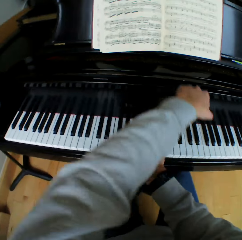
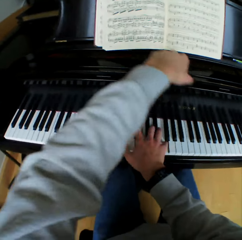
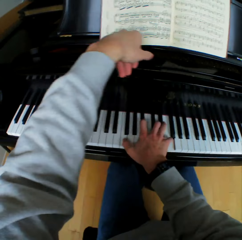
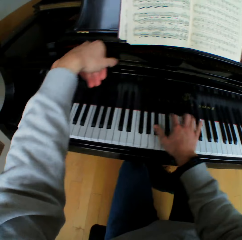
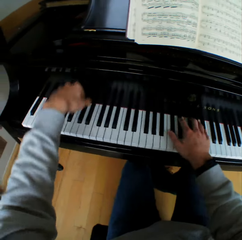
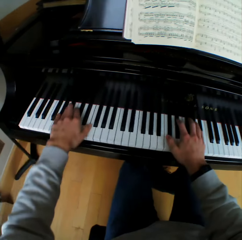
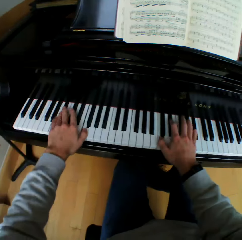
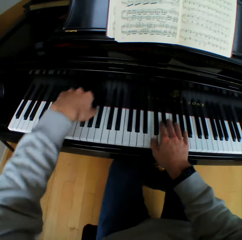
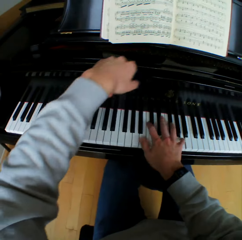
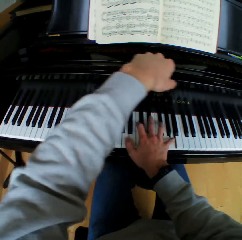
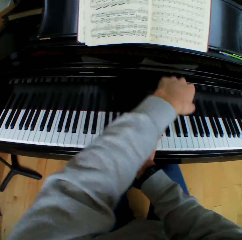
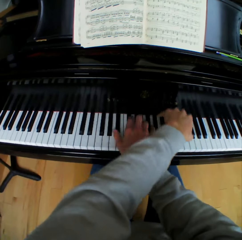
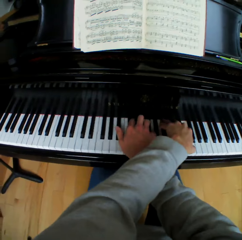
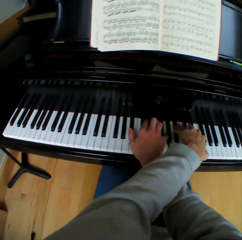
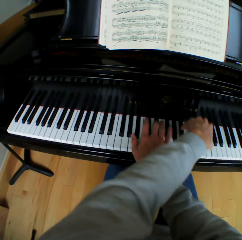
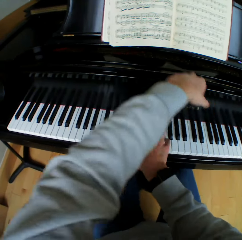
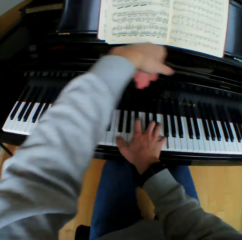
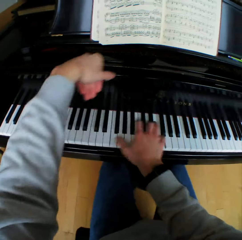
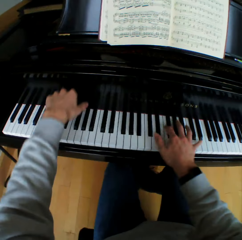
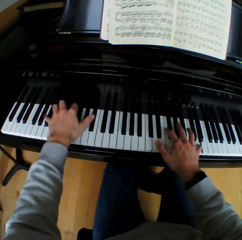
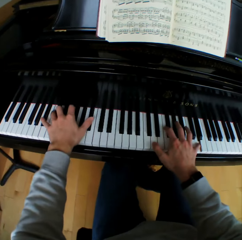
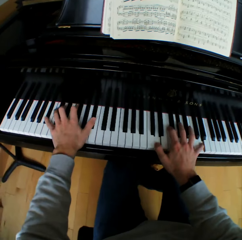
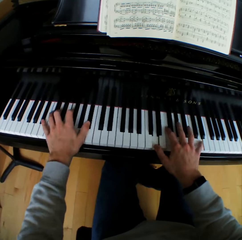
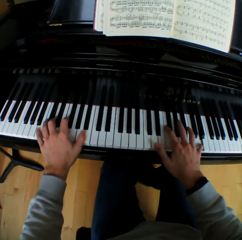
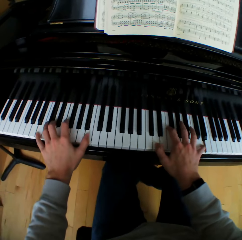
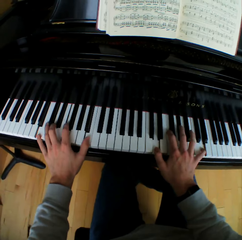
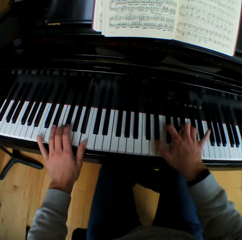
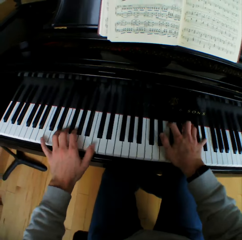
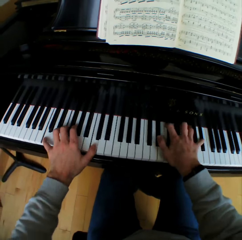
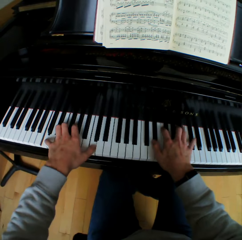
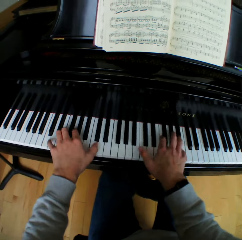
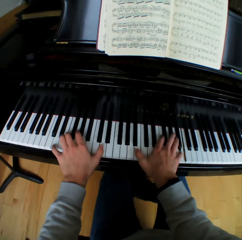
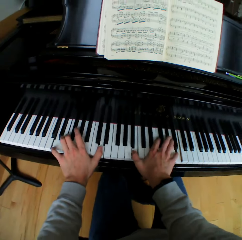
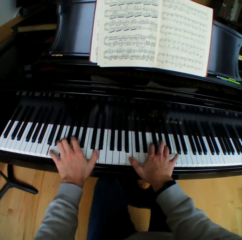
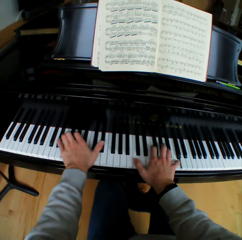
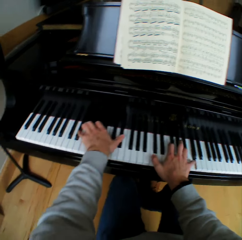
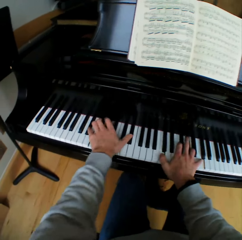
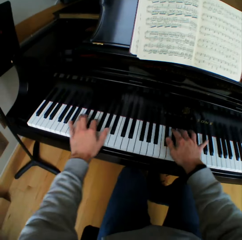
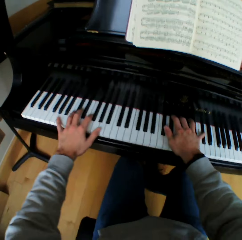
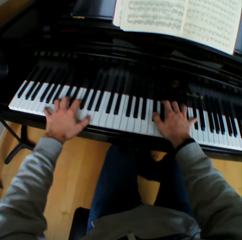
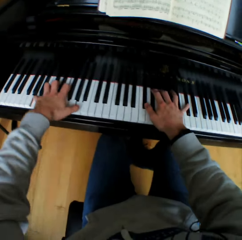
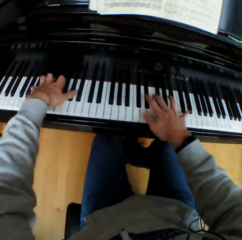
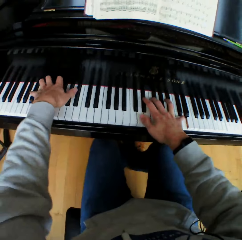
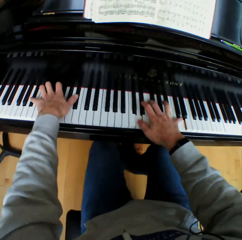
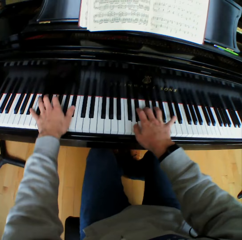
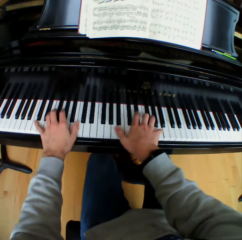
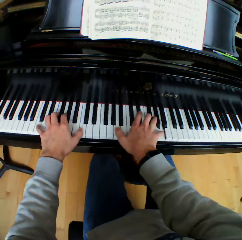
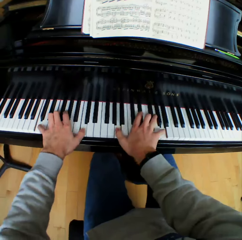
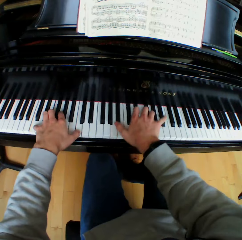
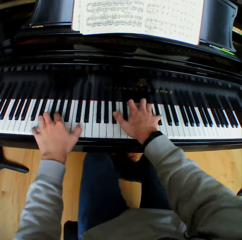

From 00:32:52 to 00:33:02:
The camera wearer lifts his left hand across the right hand. He plays the piano with both hands. He lifts his left hand across the right hand. He plays the piano with both hands. He lifts his left hand across the right hand. He plays the piano with both hands.

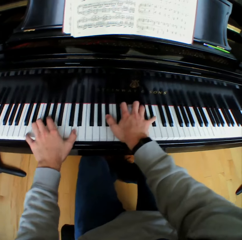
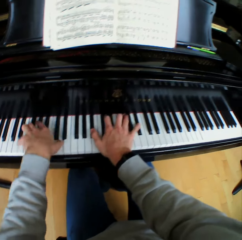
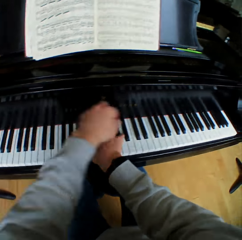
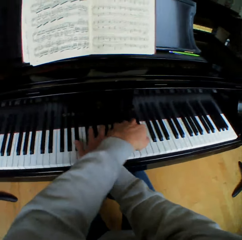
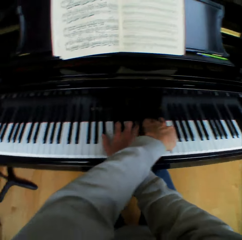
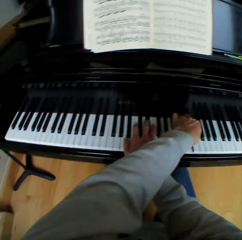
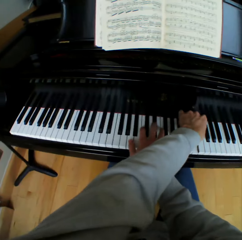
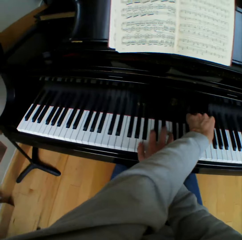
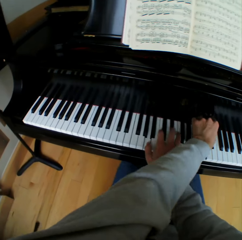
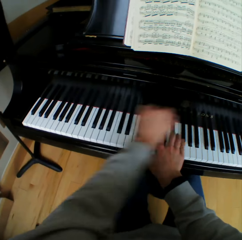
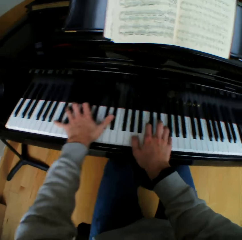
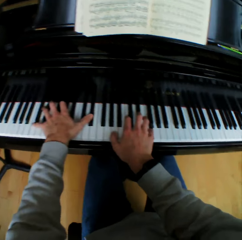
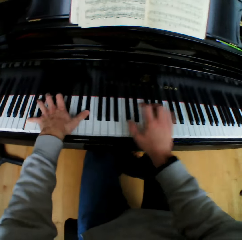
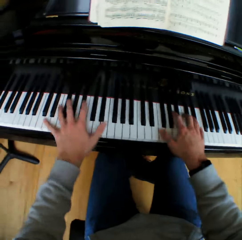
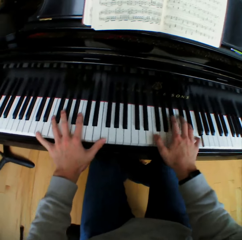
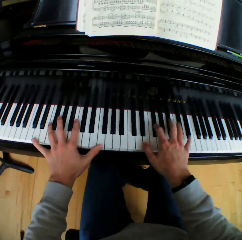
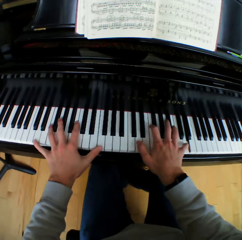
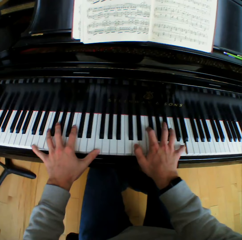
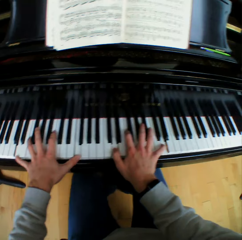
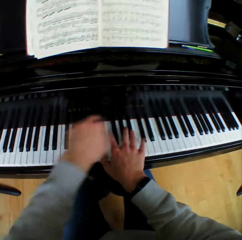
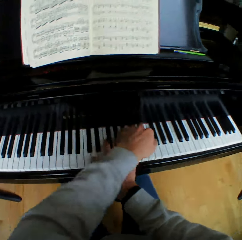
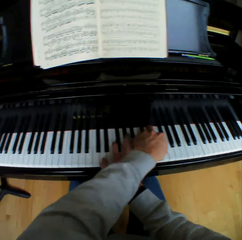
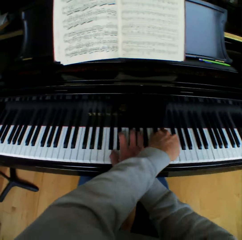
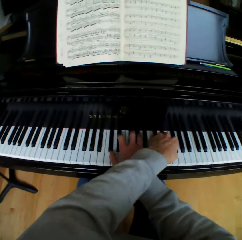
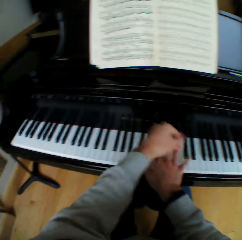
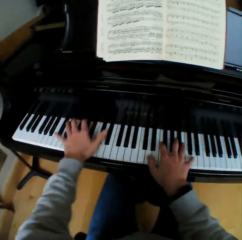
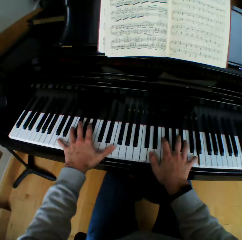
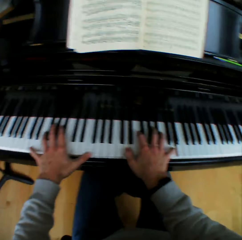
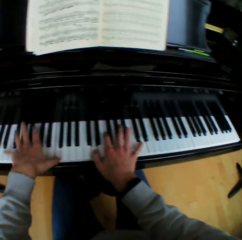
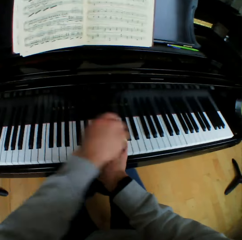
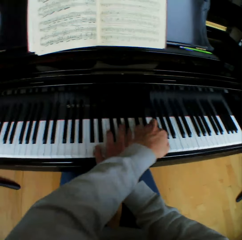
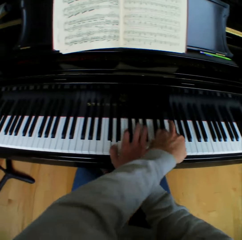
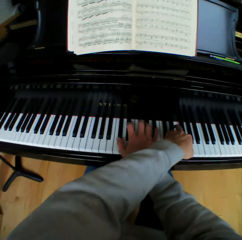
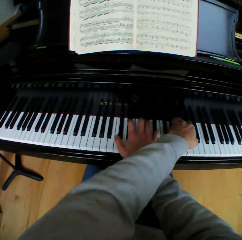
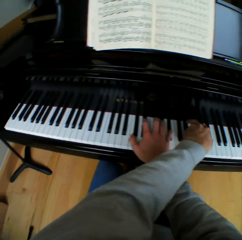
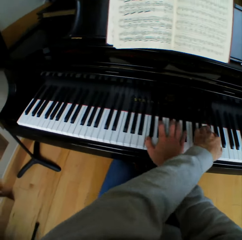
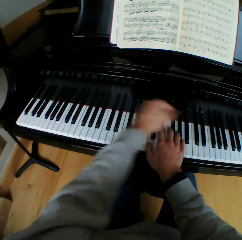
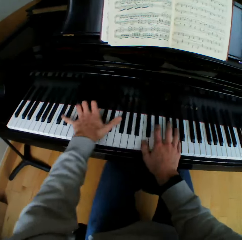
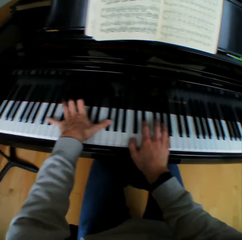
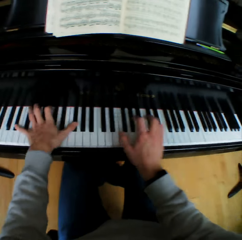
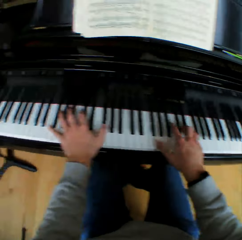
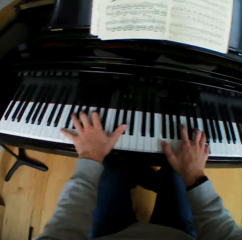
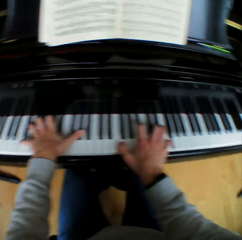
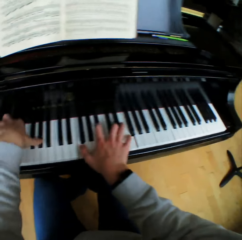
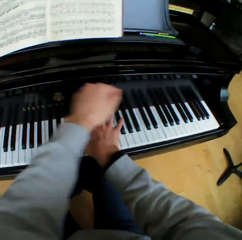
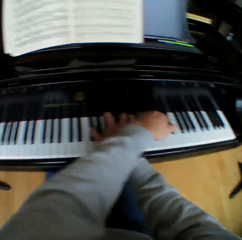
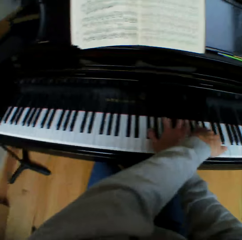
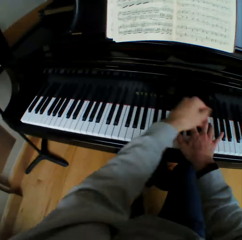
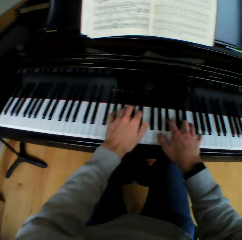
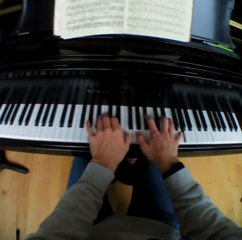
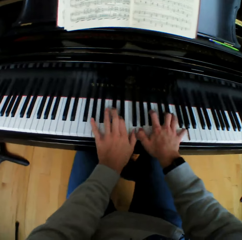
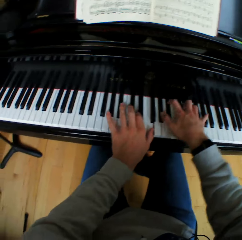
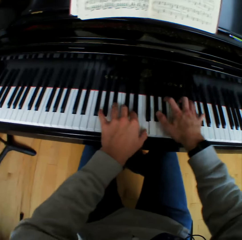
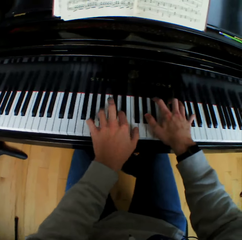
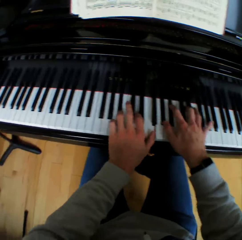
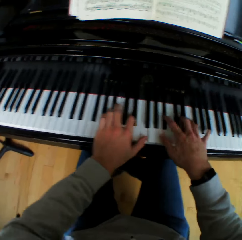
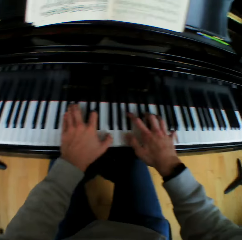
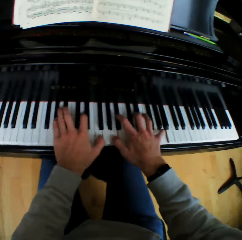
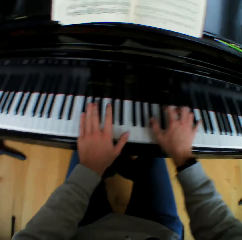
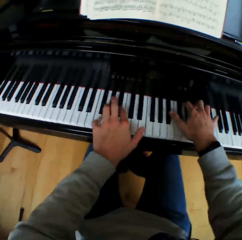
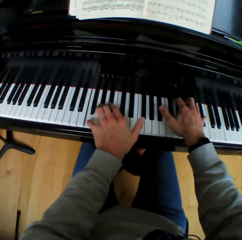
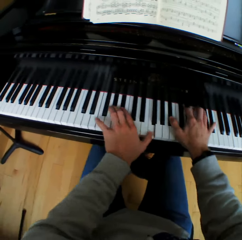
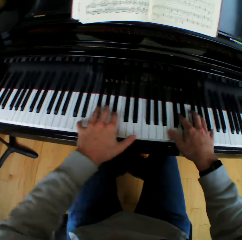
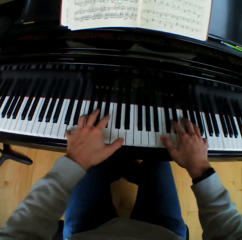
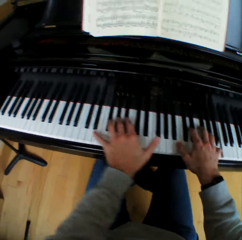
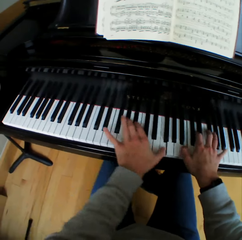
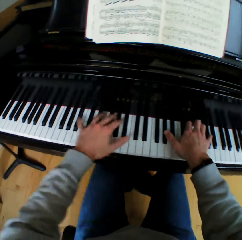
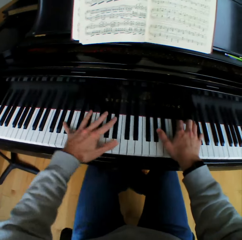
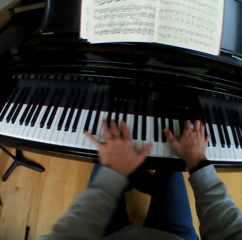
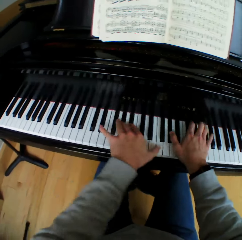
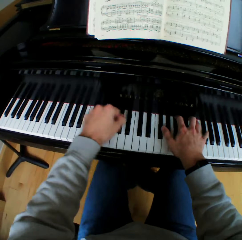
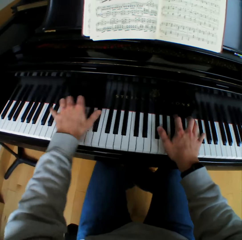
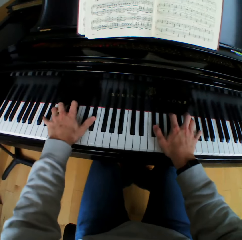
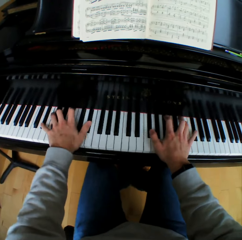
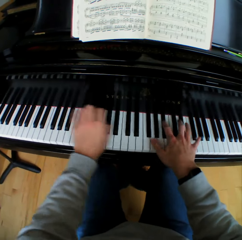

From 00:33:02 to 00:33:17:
The camera wearer lifts his left hand across the right hand. He plays the piano with both hands. He lifts his left hand across the right hand. He plays the piano with both hands. He lifts his left hand across the right hand. He plays the piano with both hands. He lifts his left hand across the right hand. He plays the piano with both hands. He lifts his left hand across the right hand. He plays the piano with both hands. He lifts his left hand across the right hand. He plays the piano with both hands. He lifts his left hand across the right hand. He plays the piano with both hands. He lifts his left hand across the right hand. He plays the piano with both hands.

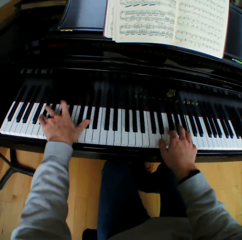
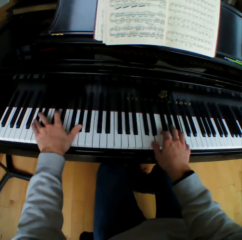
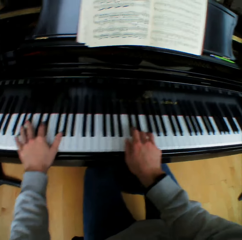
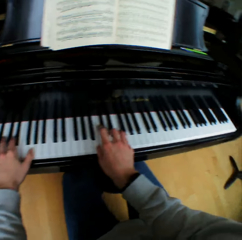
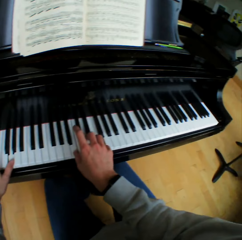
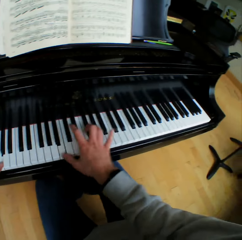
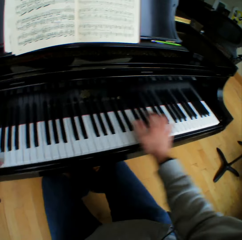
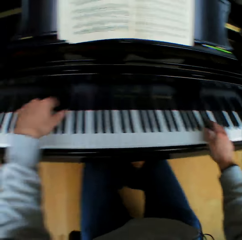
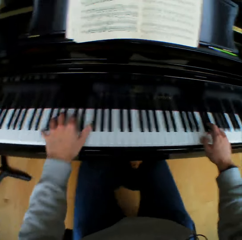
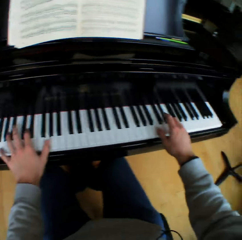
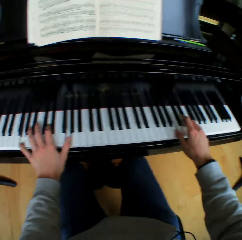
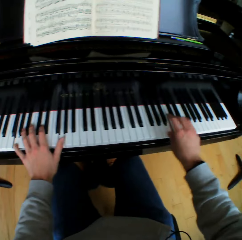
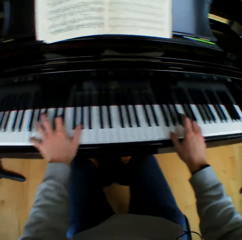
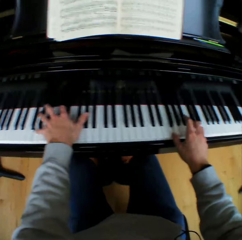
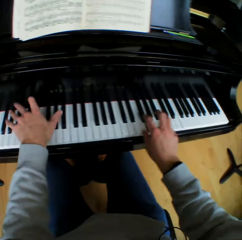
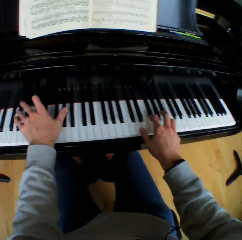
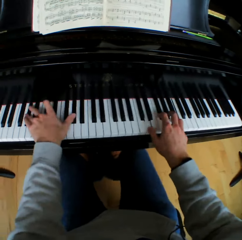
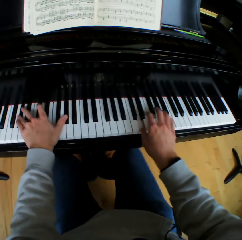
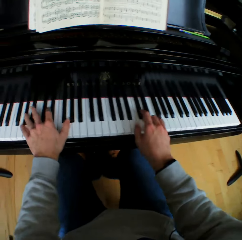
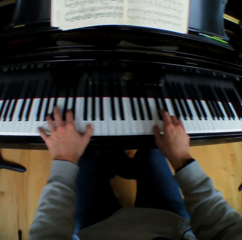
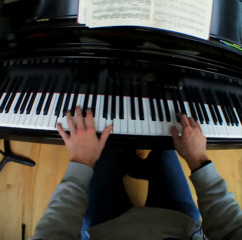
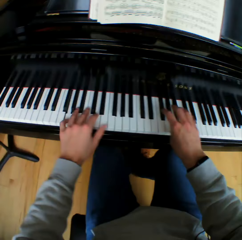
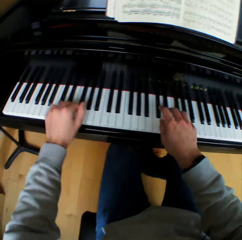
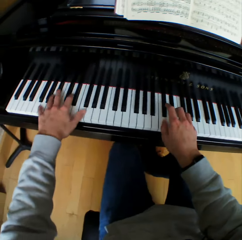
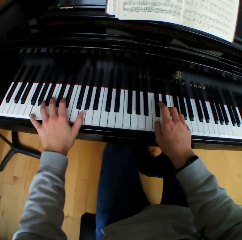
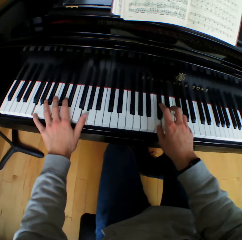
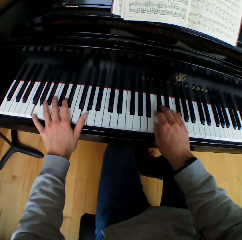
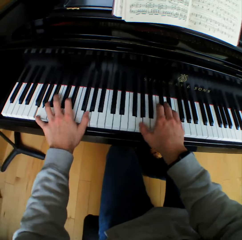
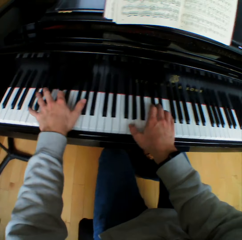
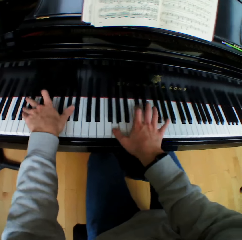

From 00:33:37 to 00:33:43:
The camera wearer lifts his left hand. He plays the piano with both hands.
